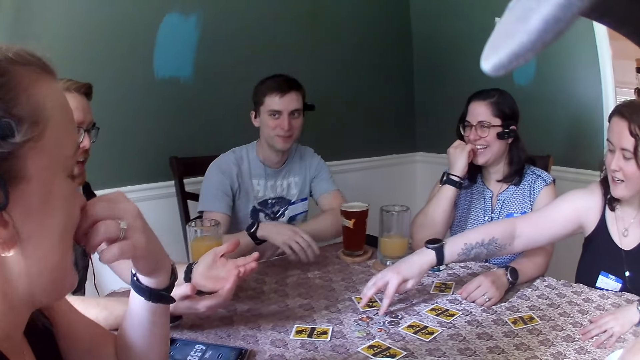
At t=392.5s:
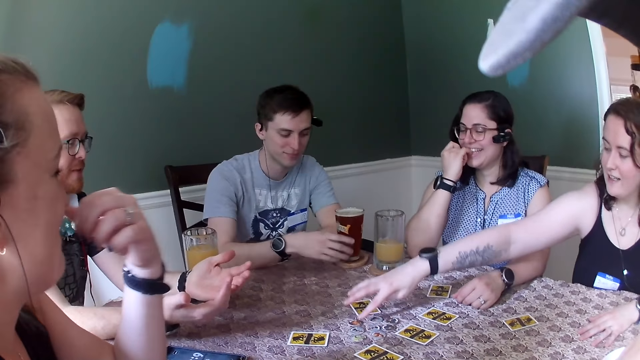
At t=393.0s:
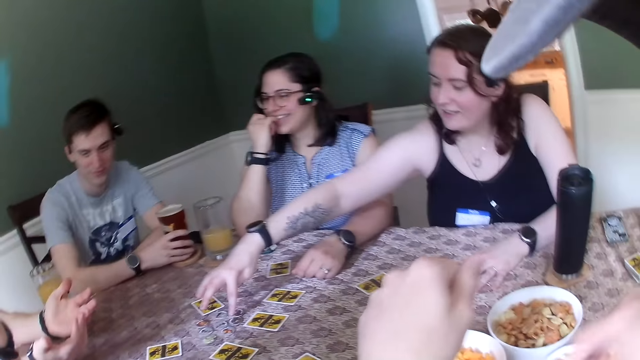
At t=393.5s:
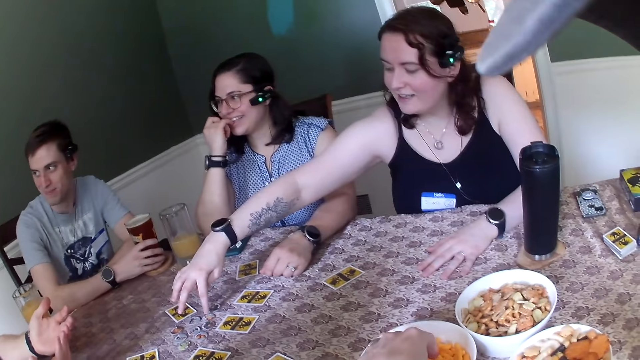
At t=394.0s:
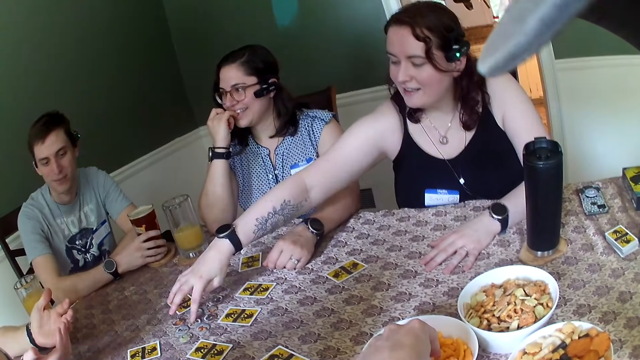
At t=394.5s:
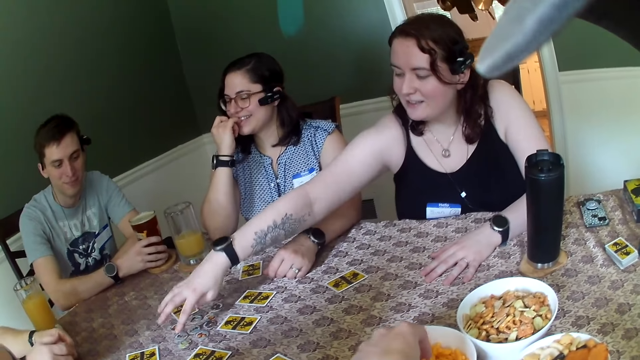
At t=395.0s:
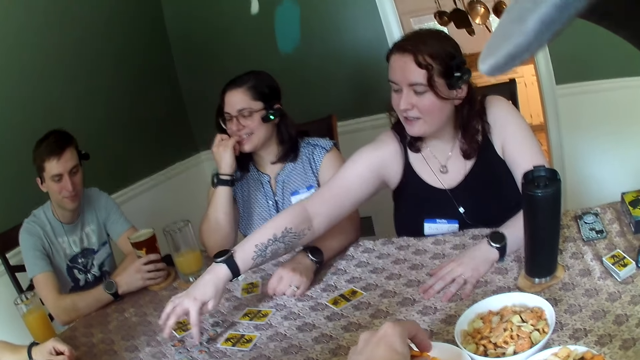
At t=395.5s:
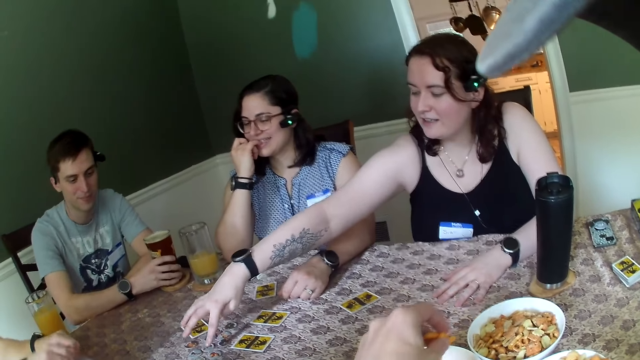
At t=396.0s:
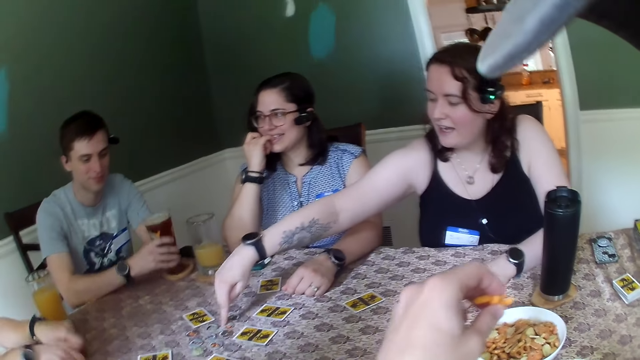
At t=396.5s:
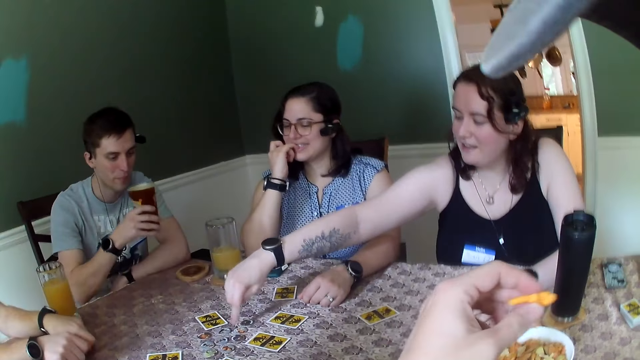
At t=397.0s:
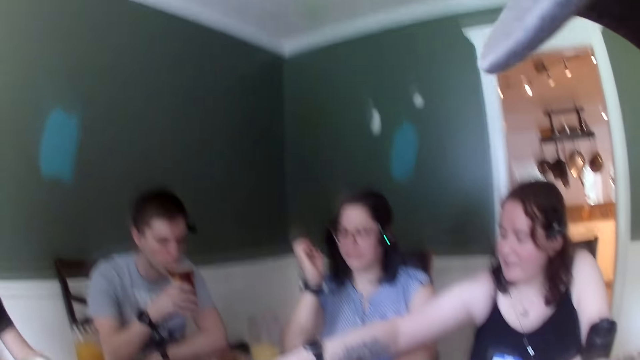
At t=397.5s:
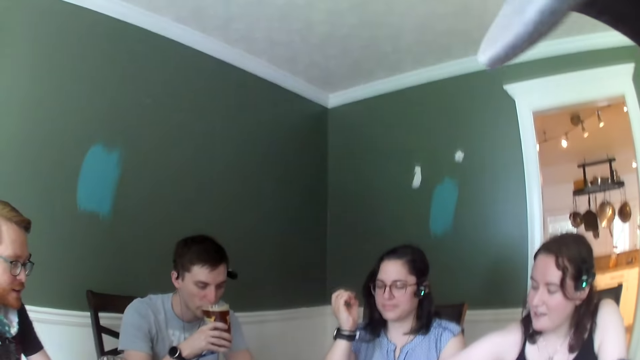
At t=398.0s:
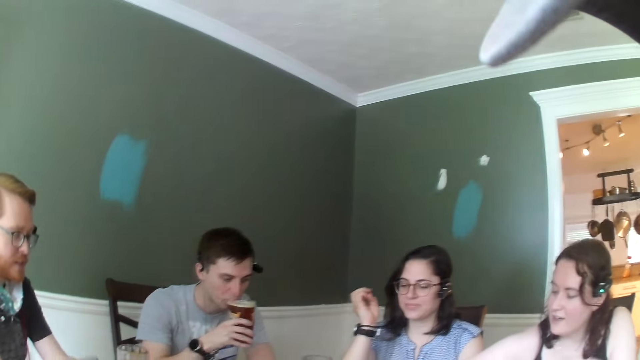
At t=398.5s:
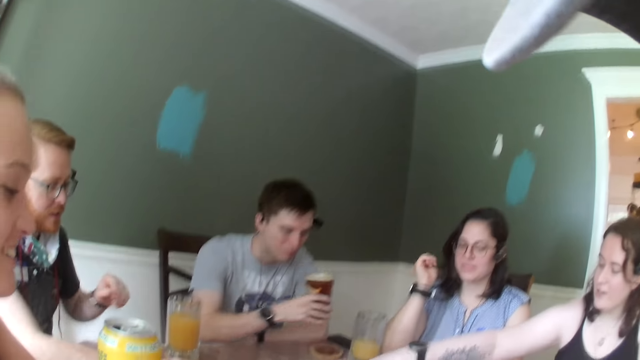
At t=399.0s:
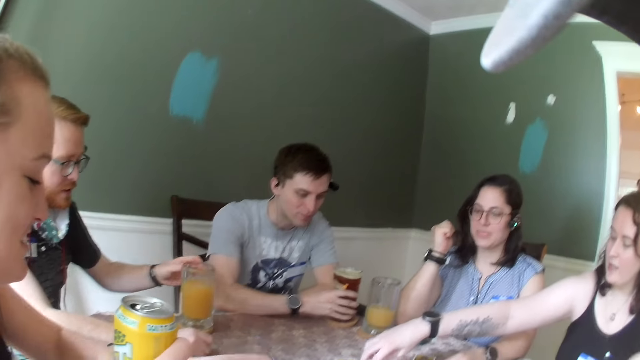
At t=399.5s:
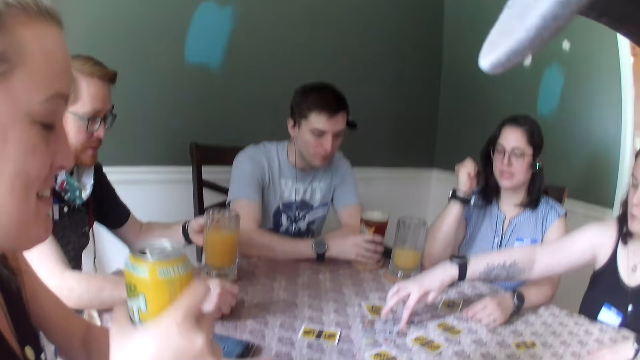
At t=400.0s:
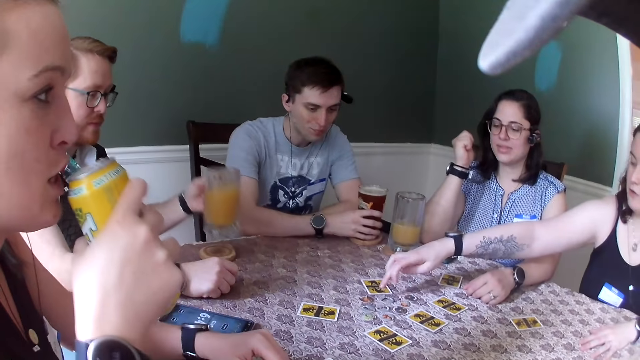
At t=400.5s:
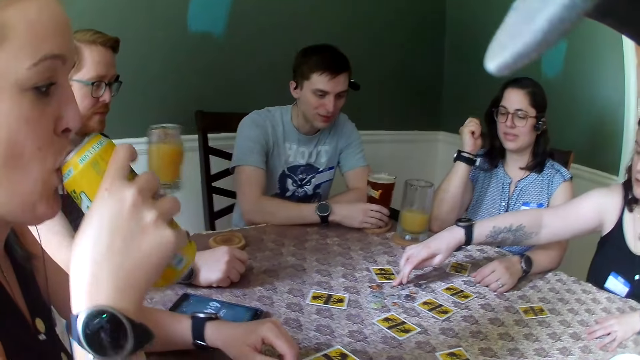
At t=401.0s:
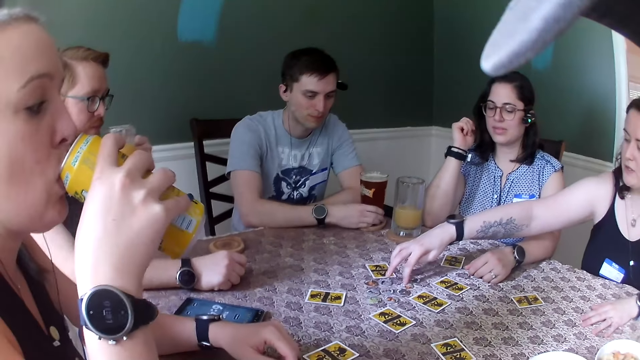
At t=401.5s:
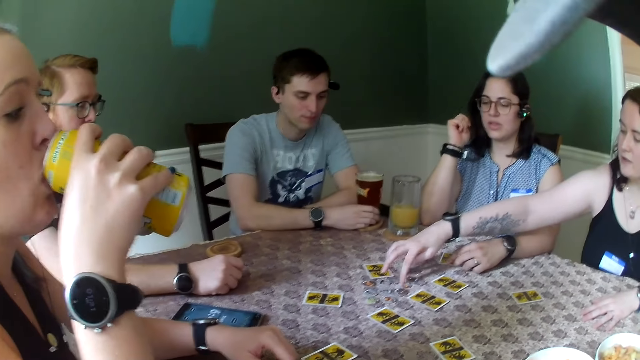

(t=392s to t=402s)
A woman speaks to everyone. A man holds a cup of juice on the table with his right hand. Another man speaks to everyone. The first man converses with the other man. The camera wearer picks snack pieces in the bowl. They lift snack pieces. Another woman speaks to everyone. The first man moves the cup towards his mouth with his right hand and sips some juice from the cup of juice in his right hand. The first woman speaks to everyone. The first man drops the cup of juice on a coaster on the table. The other man takes the cup of juice on the table with his left hand. The first woman drinks from a juice can in her right hand. The second woman adjusts game tokens on the table.

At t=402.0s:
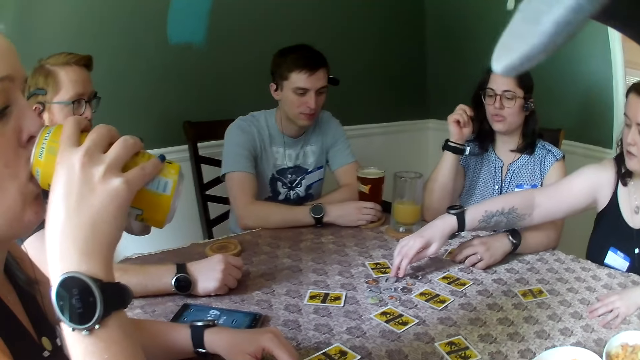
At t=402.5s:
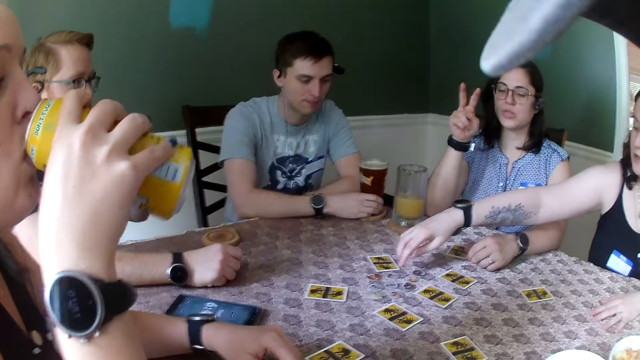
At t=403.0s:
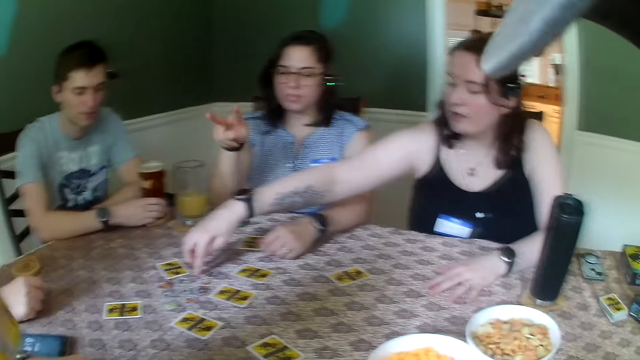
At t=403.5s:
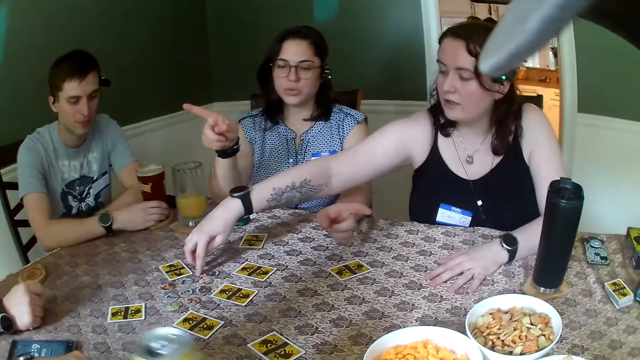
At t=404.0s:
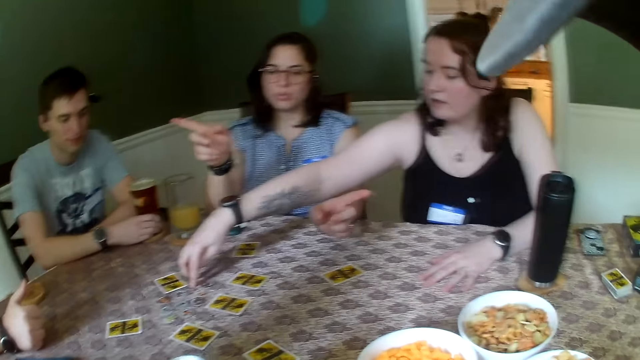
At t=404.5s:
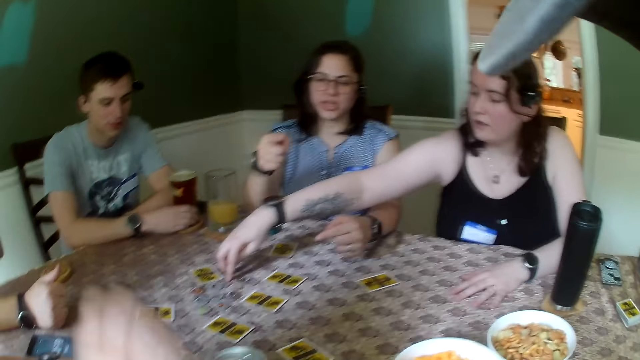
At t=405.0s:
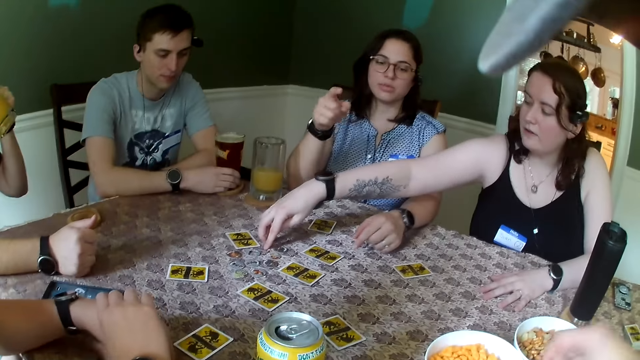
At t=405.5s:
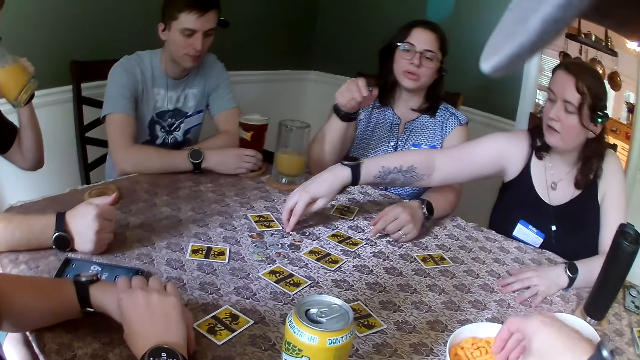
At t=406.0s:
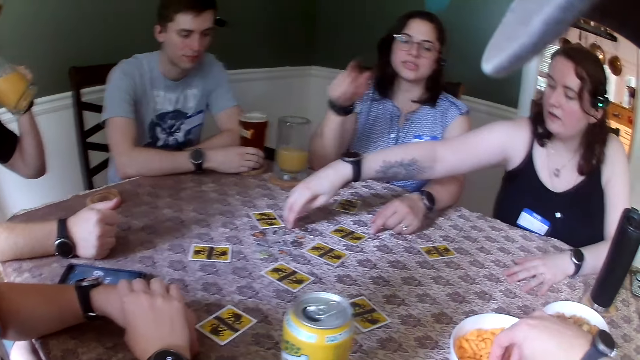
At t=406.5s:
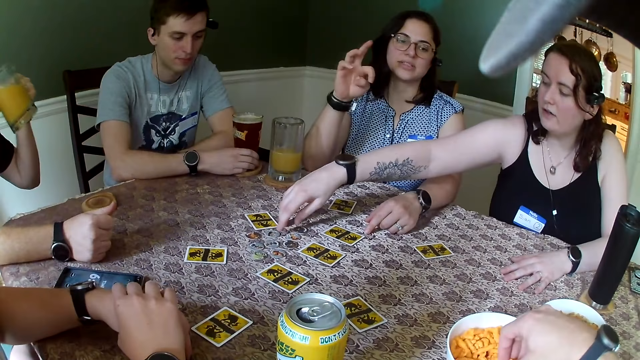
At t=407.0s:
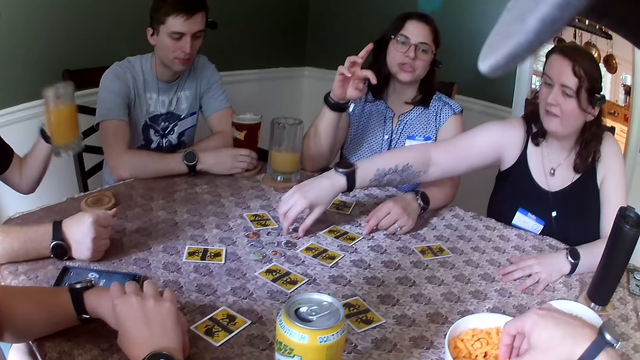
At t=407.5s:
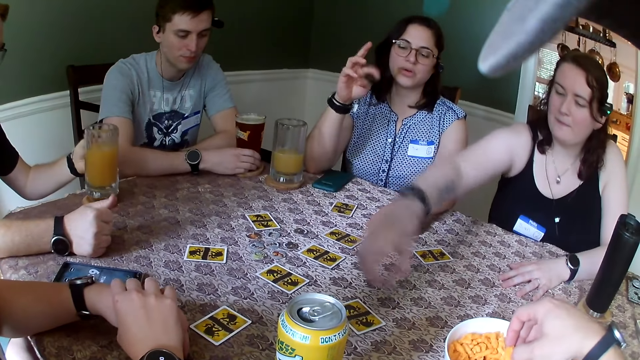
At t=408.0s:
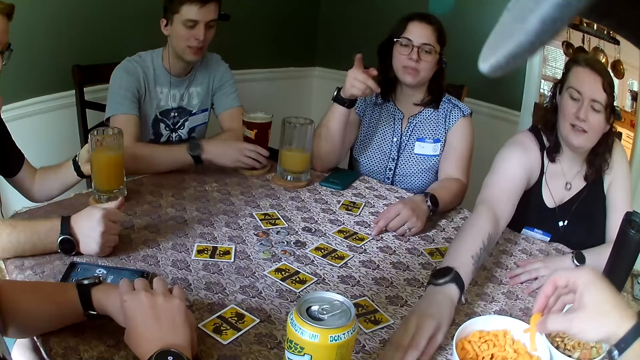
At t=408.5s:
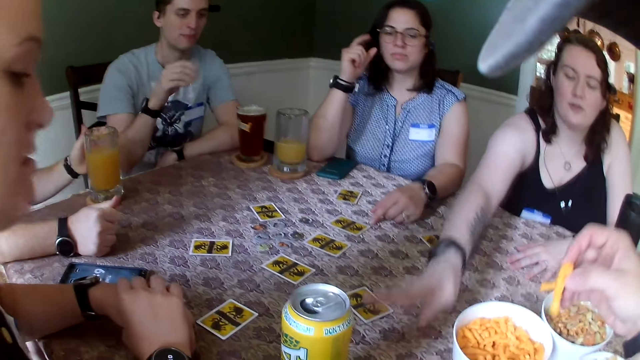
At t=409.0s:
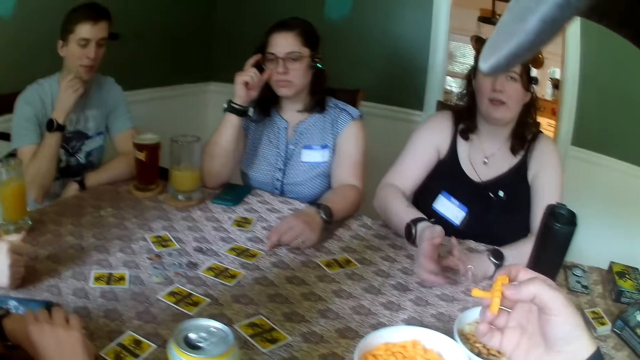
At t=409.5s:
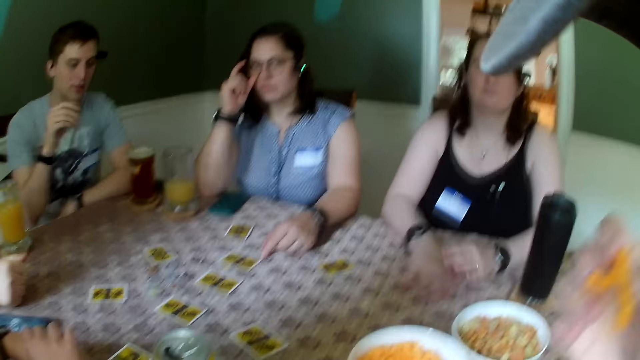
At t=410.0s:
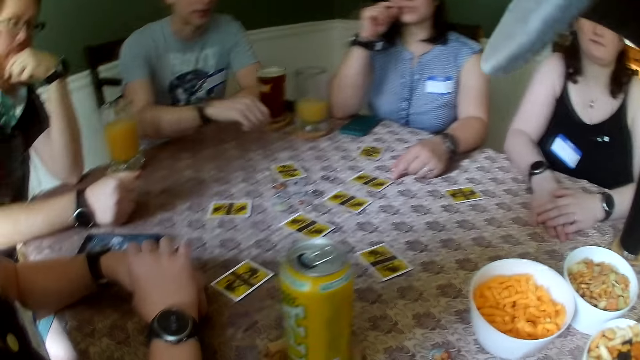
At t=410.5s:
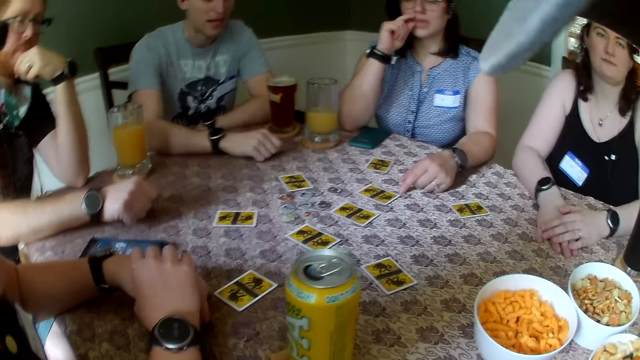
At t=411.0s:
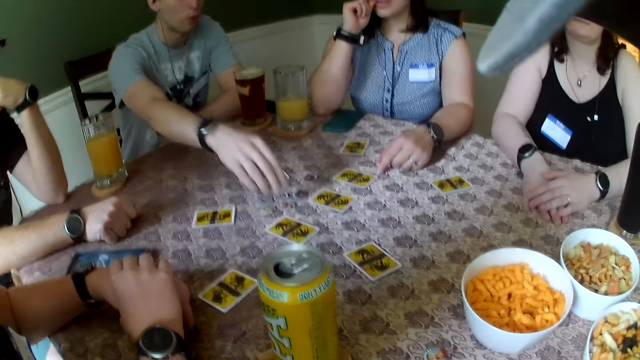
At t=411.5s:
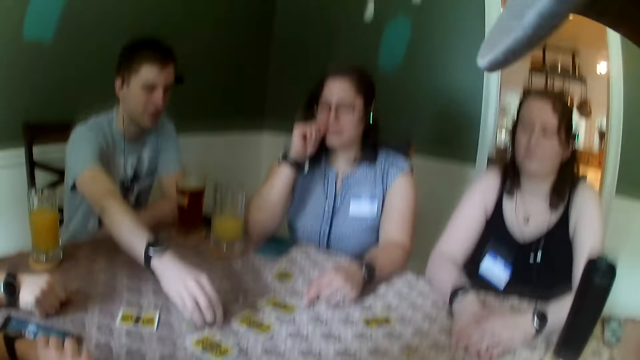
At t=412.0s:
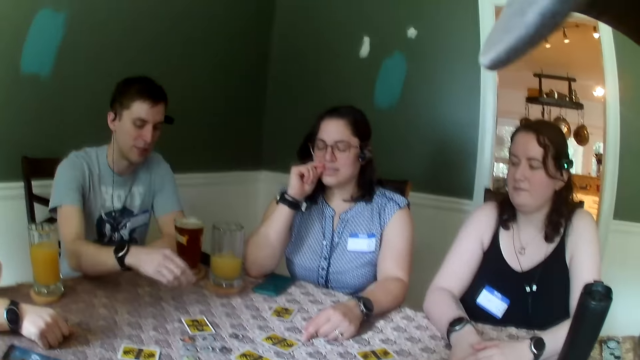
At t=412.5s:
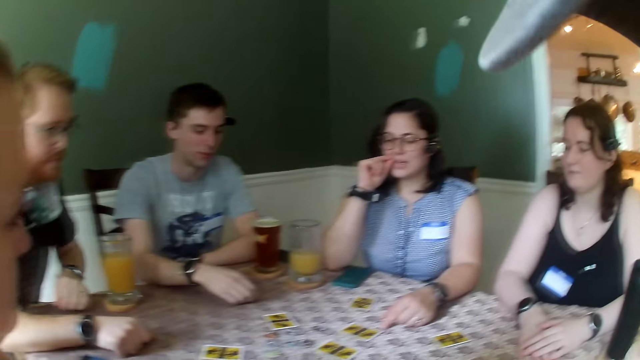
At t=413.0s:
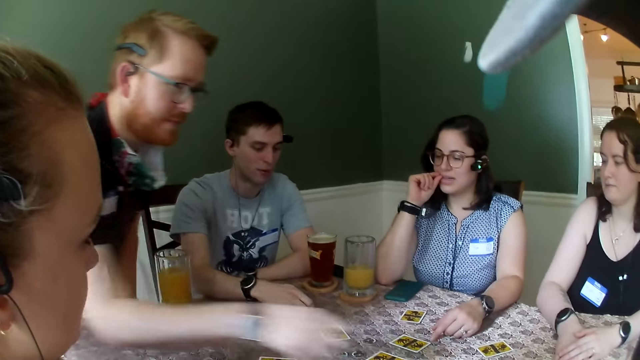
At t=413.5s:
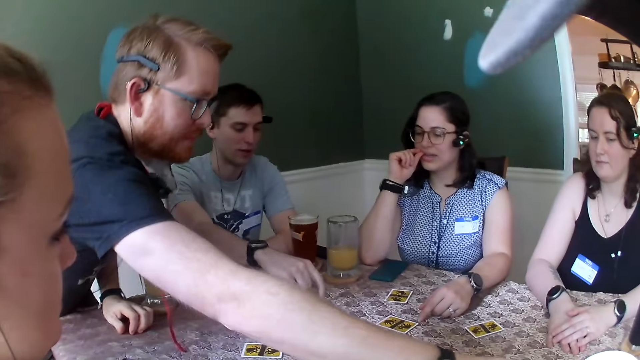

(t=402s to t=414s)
A woman speaks to everyone and gestures with hands. A person puts the can on the table. A man drinks some juice from the glass of juice in his left hand. Another woman moves a chip from the middle of the table close to a bowl of snacks on the table. The camera wearer takes some snack from the bowl of snacks on the table with his right hand. Another person puts a cup on the table. The second woman converses with the first woman. The camera wearer lifts snack pieces. He moves the snacks in his right hand towards his mouth. Another man speaks to everyone. The second man takes a chip from the middle of the table with his right hand. A third person adjusts game tokens on the table. The first man takes a snack from the bowl of snacks on the table with his right hand.
